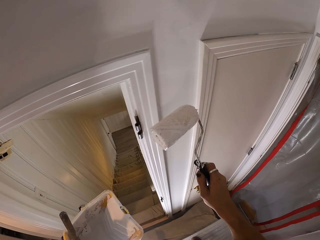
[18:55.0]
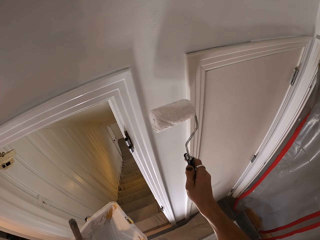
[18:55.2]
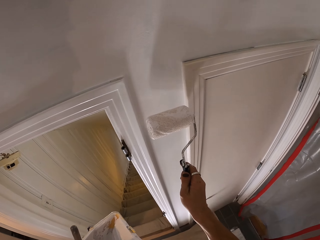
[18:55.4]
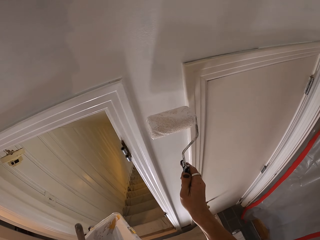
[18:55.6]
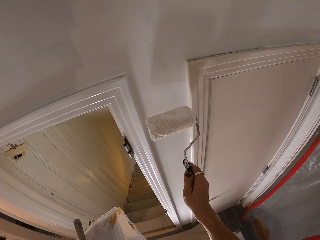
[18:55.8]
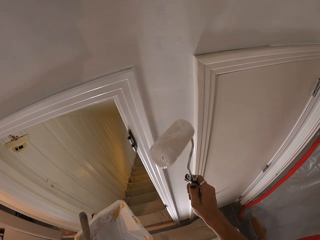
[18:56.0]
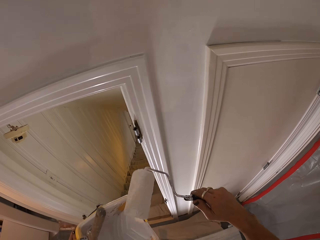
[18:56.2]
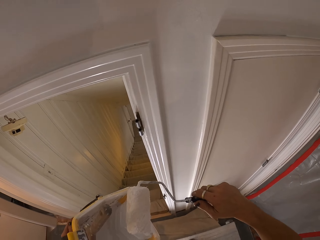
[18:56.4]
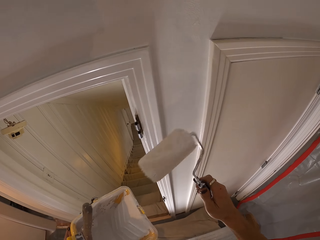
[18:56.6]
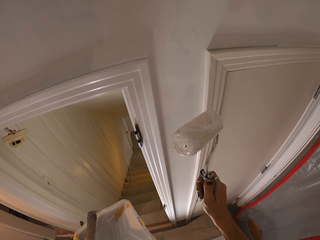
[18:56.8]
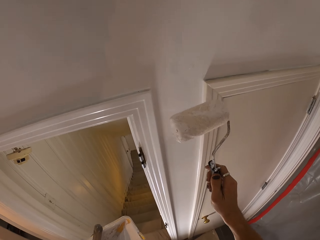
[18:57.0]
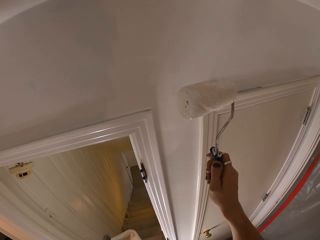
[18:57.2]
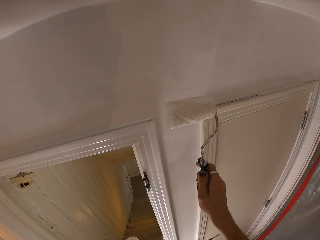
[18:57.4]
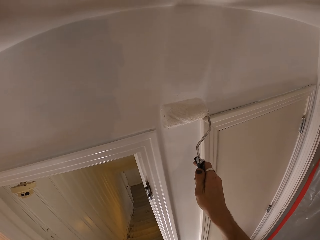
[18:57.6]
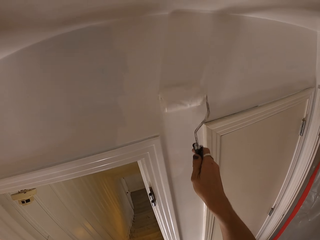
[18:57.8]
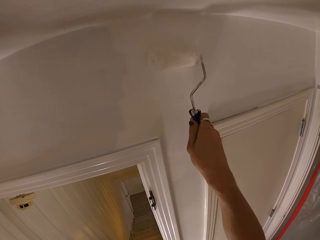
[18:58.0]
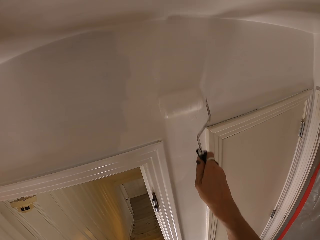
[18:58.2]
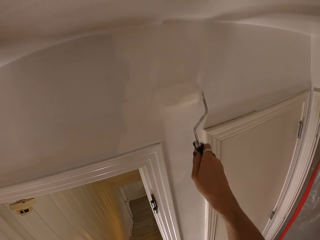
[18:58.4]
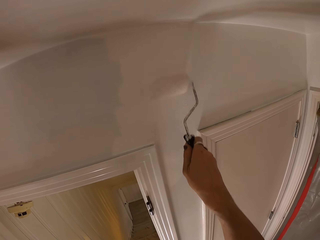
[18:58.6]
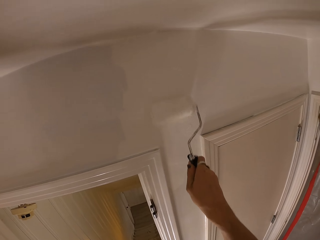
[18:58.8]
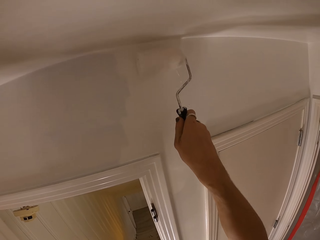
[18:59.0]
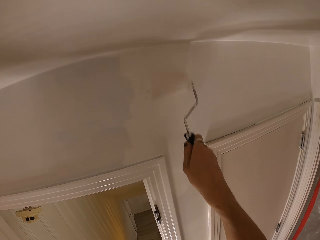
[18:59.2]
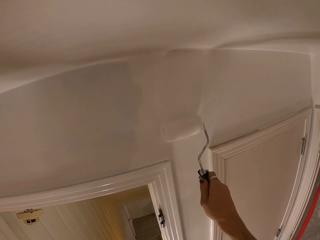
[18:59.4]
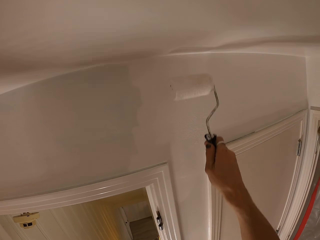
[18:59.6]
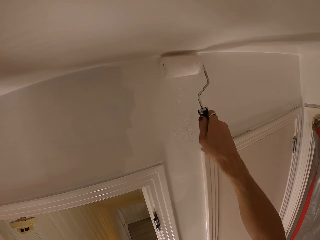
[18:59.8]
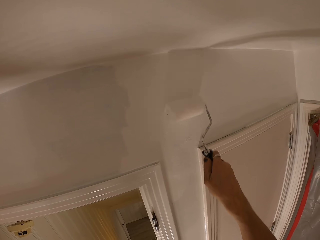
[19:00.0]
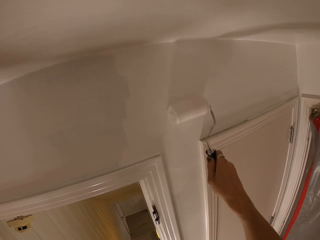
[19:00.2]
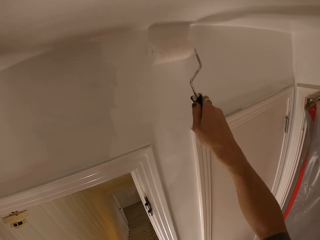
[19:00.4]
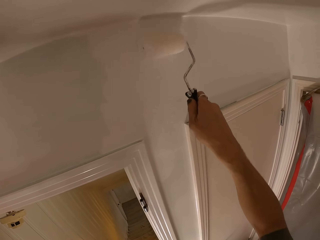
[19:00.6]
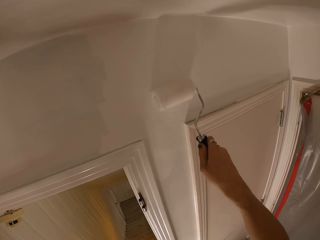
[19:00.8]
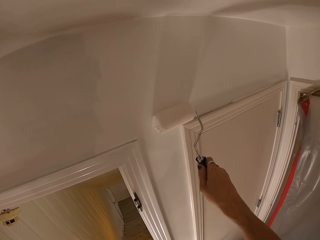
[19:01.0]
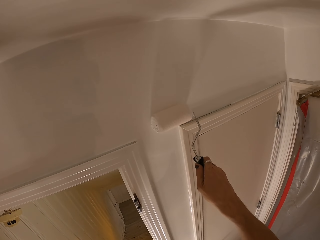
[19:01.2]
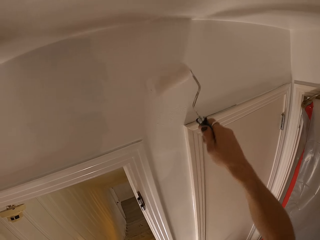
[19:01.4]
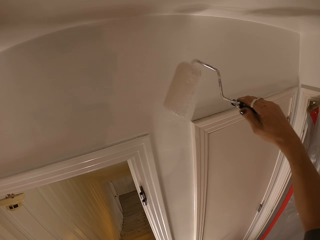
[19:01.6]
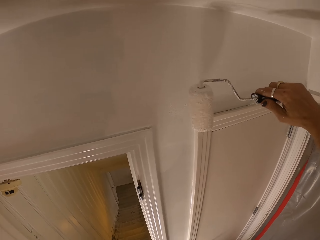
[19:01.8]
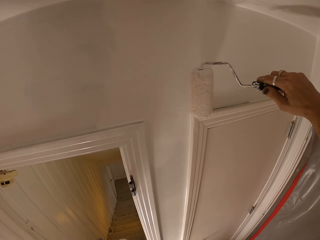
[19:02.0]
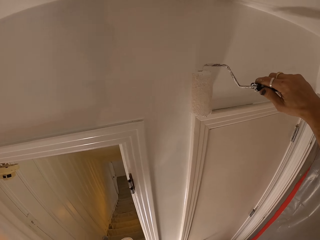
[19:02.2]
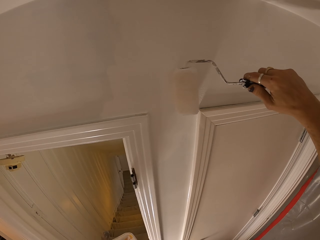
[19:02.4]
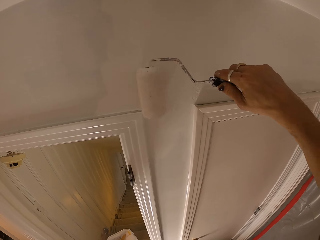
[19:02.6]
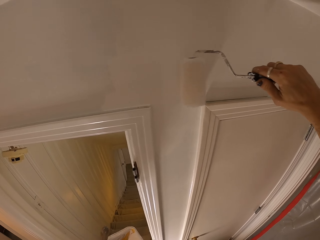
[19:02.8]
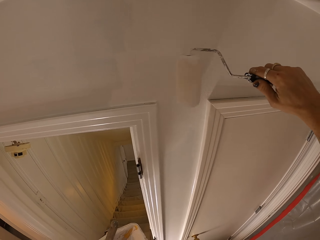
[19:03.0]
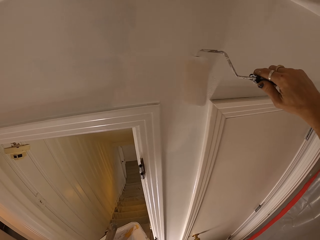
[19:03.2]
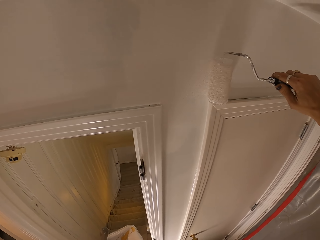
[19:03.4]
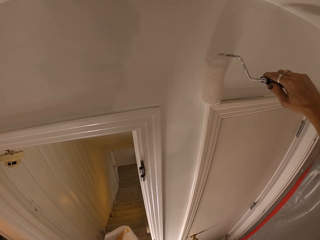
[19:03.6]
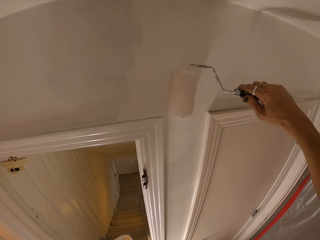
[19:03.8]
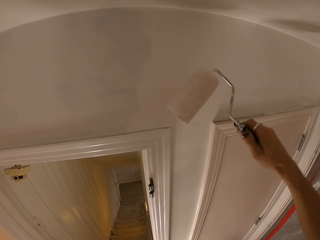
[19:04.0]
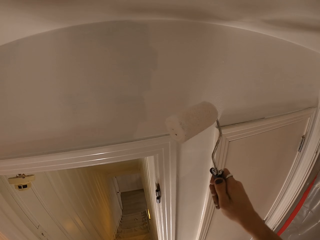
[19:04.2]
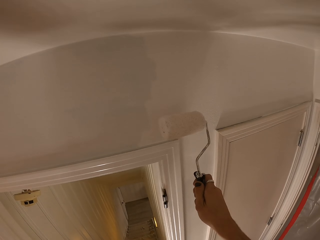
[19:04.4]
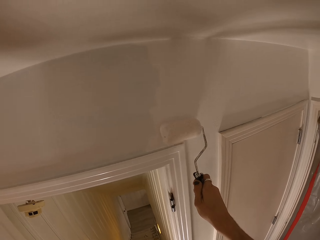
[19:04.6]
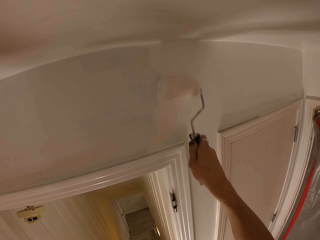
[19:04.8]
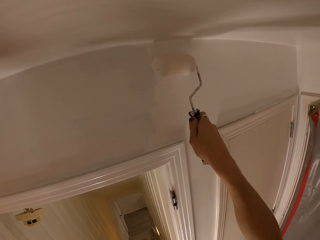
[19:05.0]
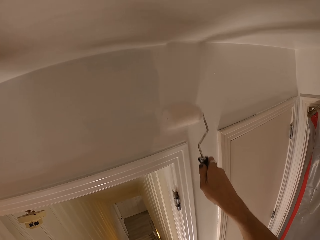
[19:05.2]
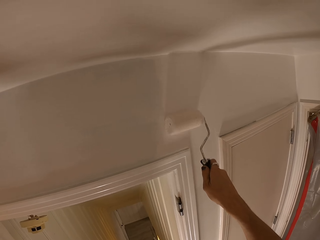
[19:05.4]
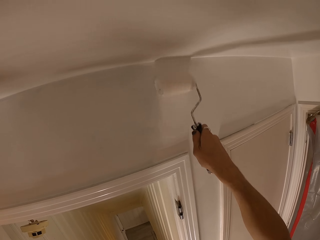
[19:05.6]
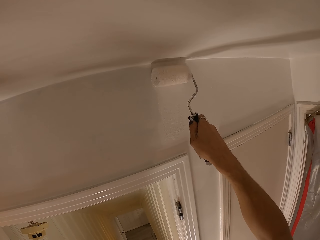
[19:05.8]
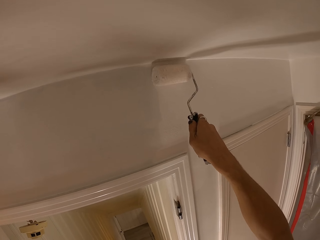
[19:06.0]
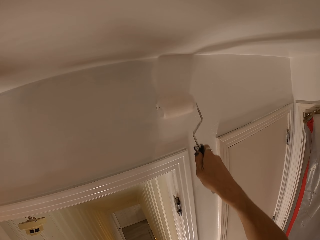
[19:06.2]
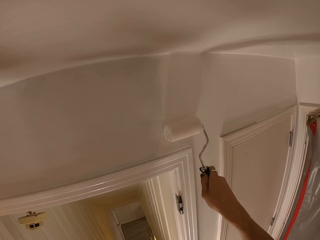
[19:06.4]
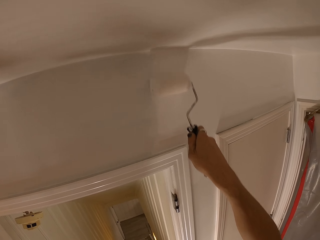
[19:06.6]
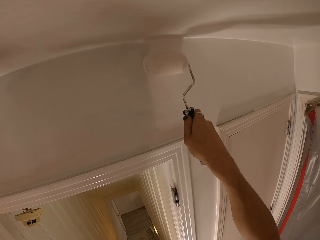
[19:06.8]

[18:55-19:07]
The camera wearer paints the wall with the trim roller in his right hand.

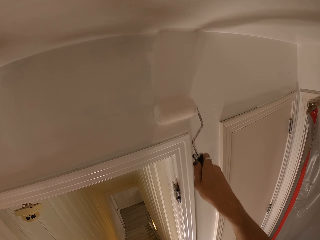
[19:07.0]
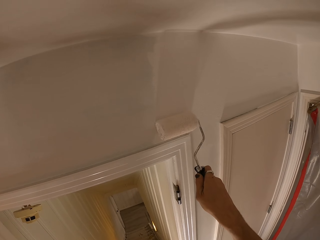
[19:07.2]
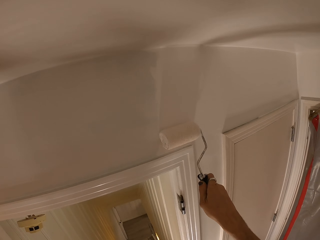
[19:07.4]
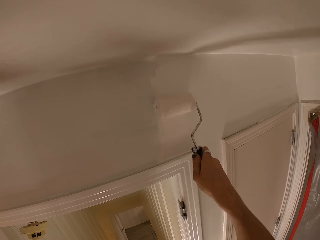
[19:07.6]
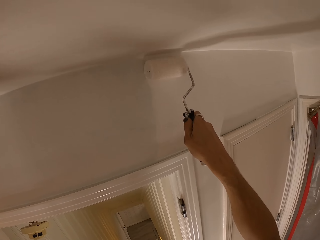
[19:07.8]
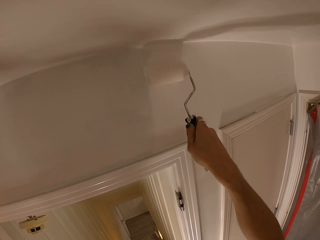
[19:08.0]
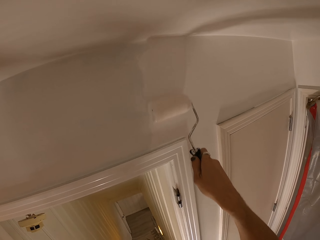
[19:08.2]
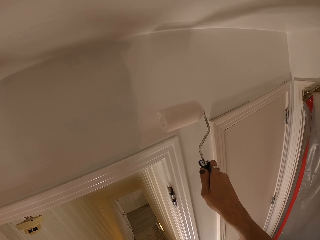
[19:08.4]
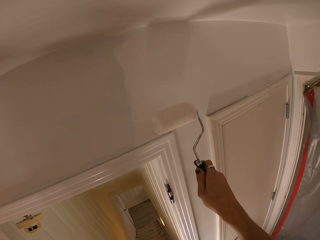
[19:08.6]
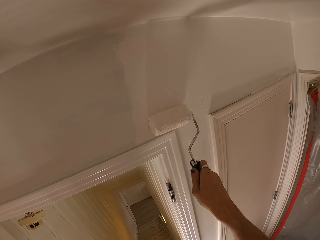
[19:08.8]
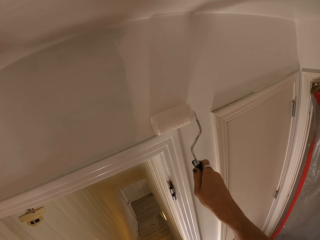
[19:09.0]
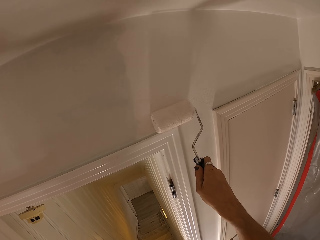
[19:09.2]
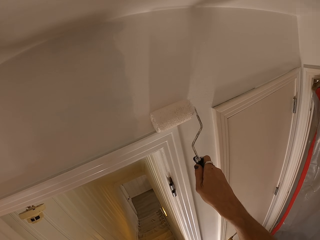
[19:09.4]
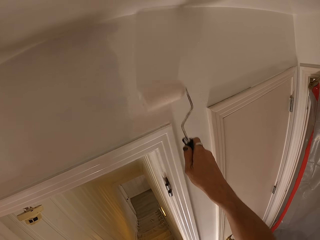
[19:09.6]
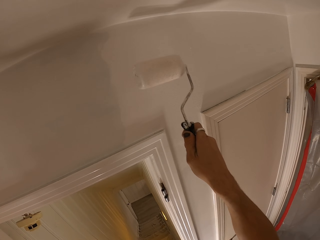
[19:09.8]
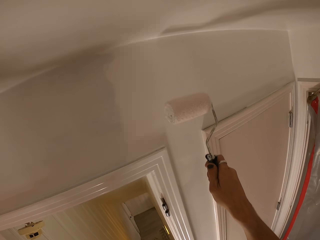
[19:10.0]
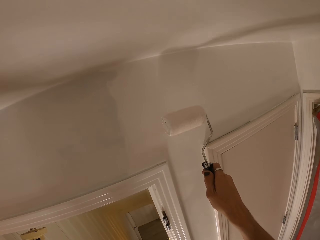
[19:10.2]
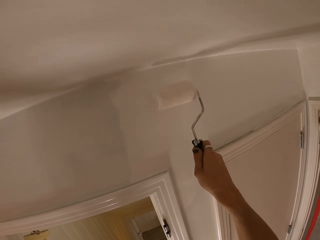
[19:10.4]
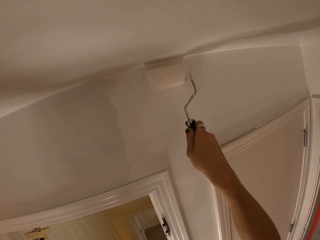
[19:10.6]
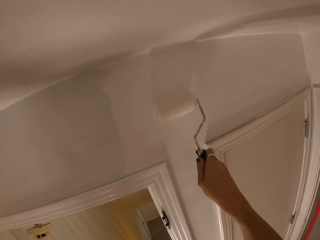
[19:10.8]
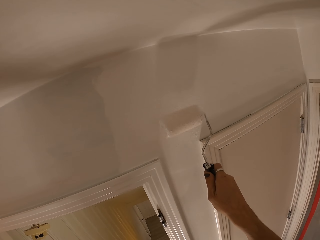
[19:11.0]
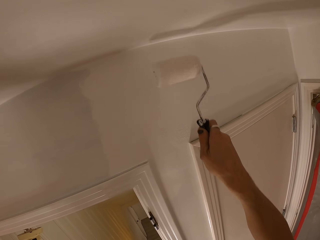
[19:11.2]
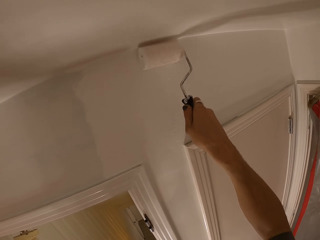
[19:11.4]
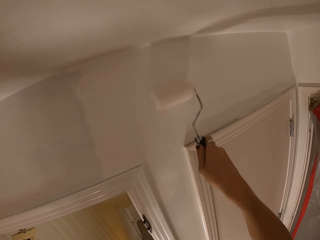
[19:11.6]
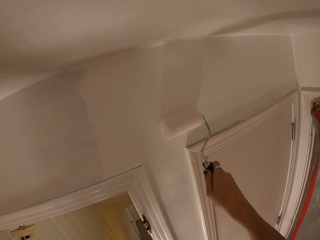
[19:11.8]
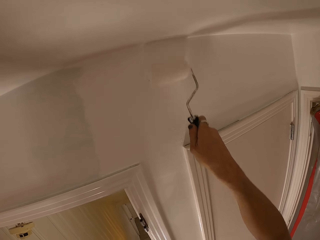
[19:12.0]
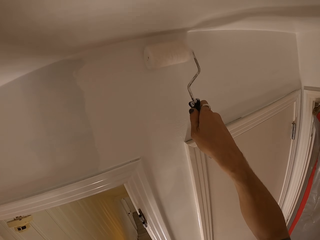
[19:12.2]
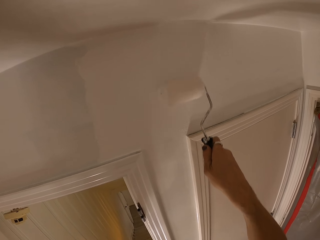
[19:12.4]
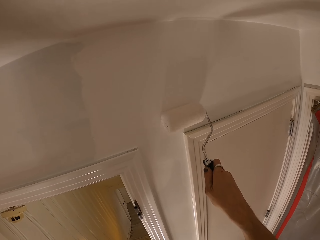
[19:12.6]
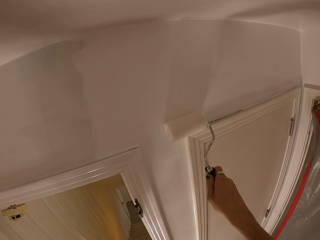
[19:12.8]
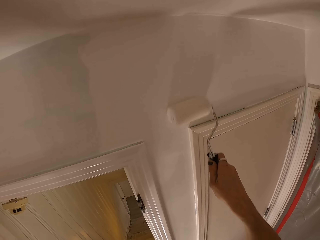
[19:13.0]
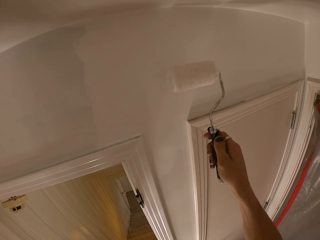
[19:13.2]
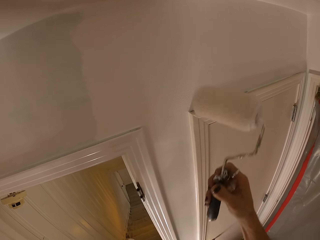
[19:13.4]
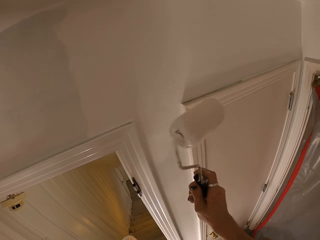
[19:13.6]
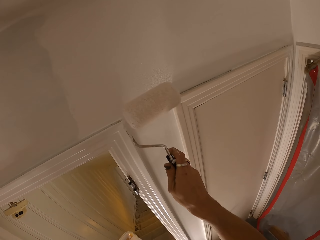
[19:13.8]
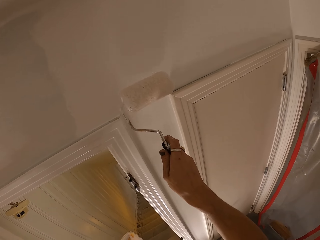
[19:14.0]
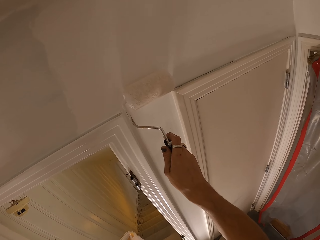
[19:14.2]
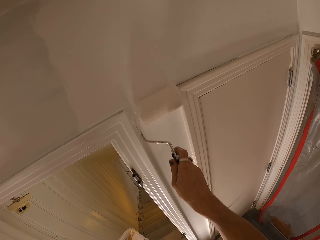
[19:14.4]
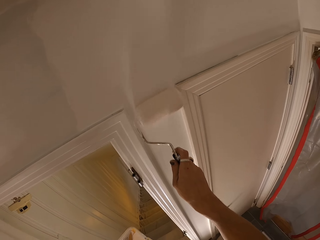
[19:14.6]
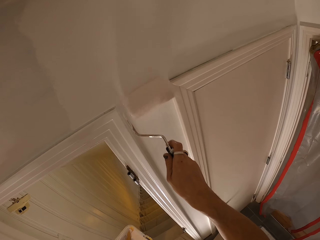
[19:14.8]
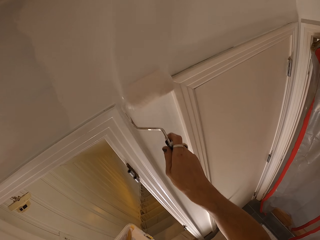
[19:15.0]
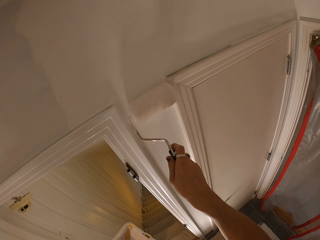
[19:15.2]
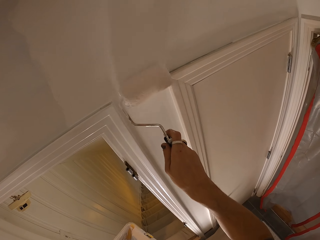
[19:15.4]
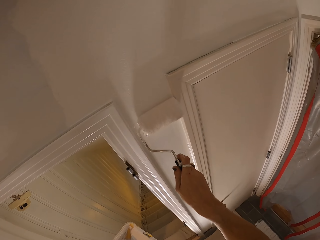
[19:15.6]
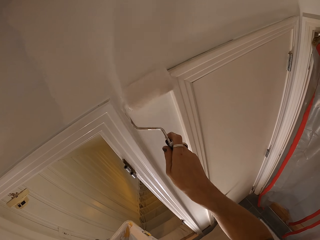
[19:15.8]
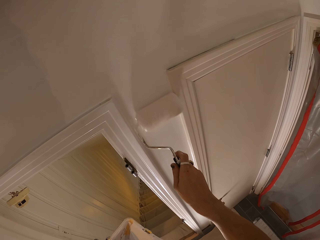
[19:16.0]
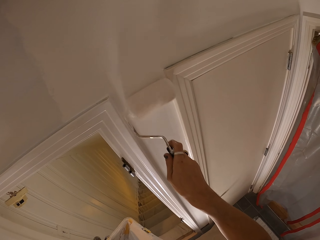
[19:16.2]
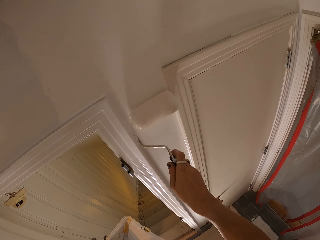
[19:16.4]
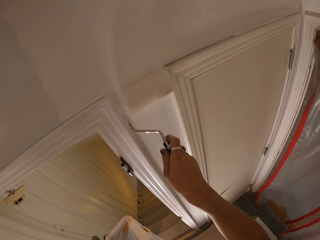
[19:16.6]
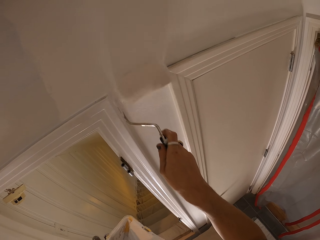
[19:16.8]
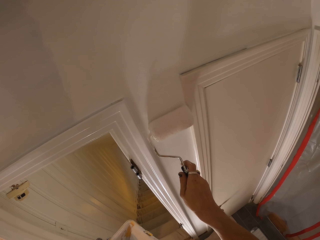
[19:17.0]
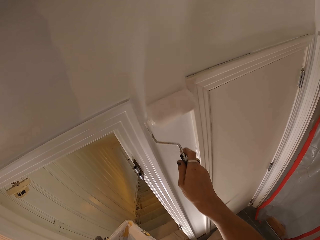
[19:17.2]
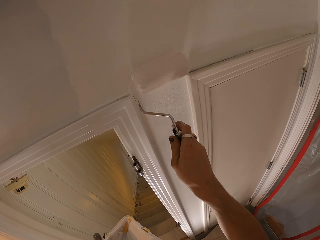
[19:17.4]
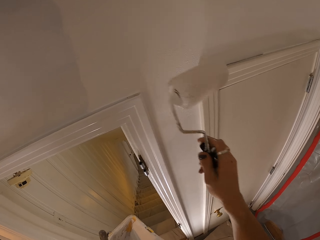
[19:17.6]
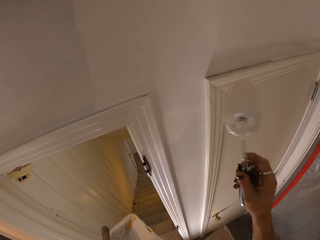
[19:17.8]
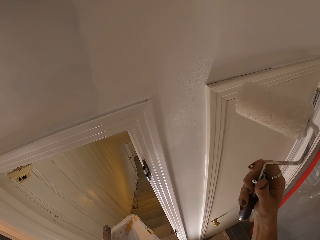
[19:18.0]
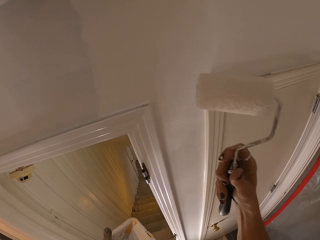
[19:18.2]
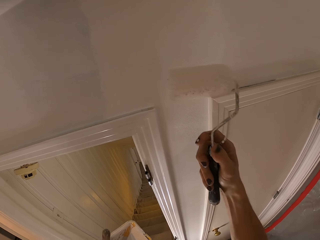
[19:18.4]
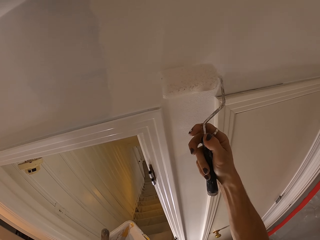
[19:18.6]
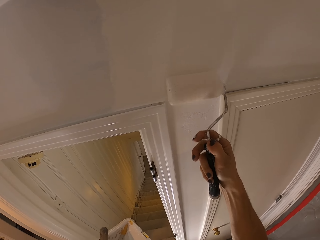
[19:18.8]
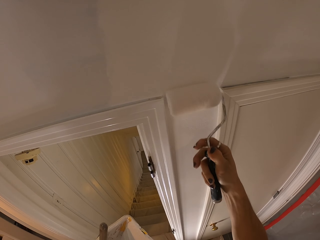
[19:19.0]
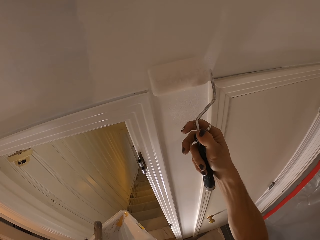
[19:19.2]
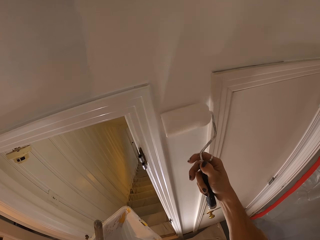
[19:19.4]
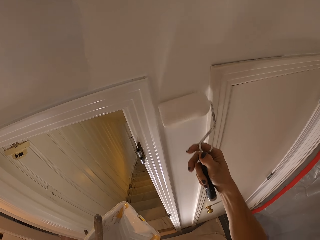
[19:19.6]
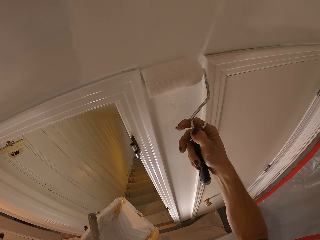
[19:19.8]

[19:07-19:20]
The camera wearer turns the paint roller. They paint the wall with the paint roller. They turn the paint roller.
